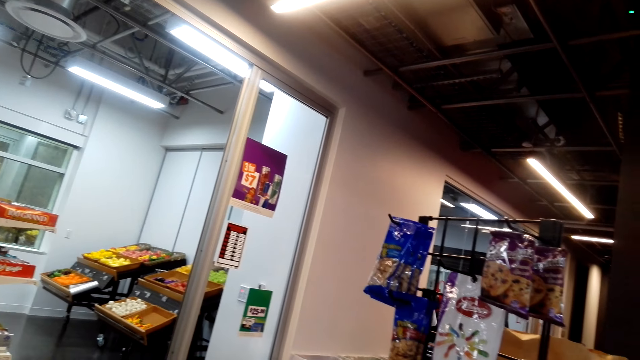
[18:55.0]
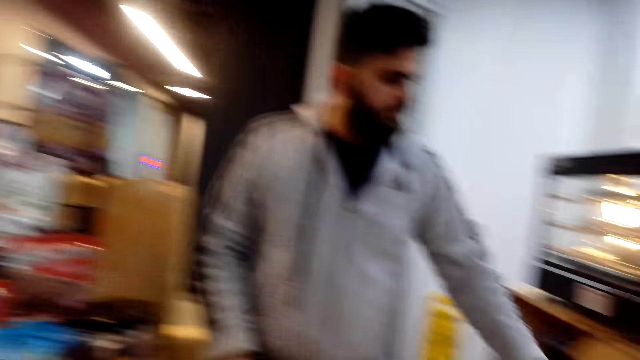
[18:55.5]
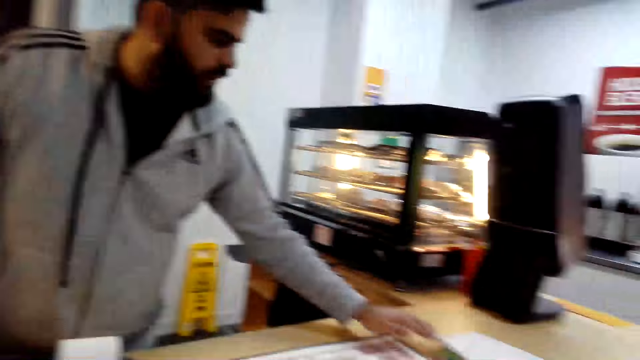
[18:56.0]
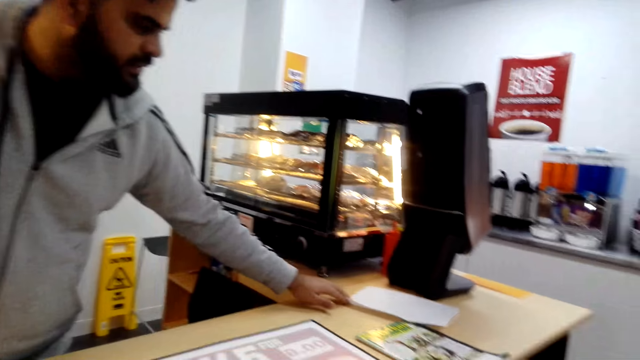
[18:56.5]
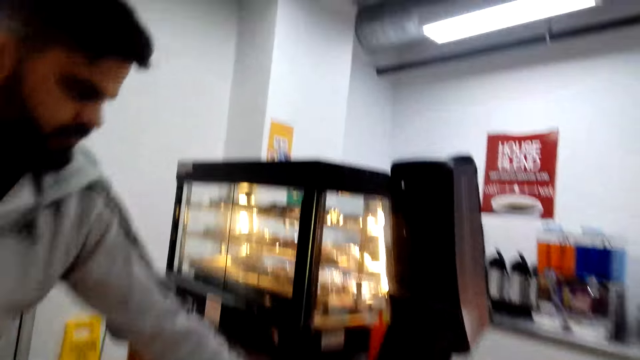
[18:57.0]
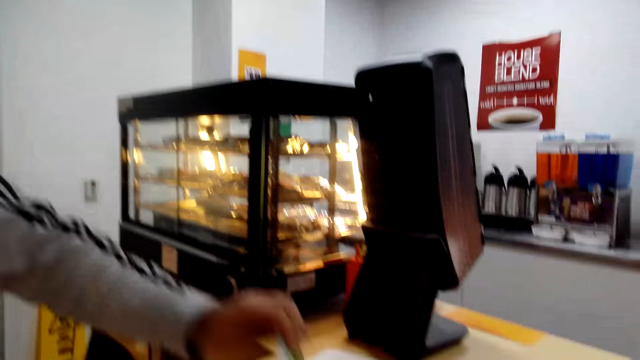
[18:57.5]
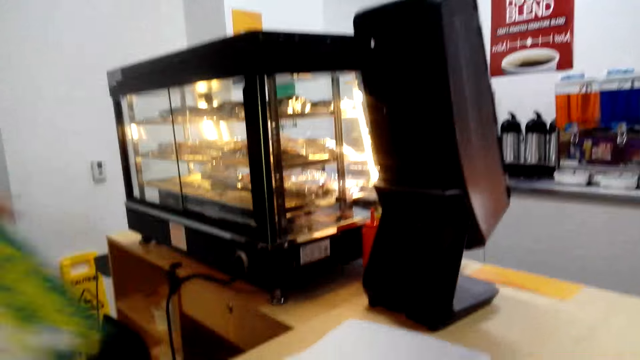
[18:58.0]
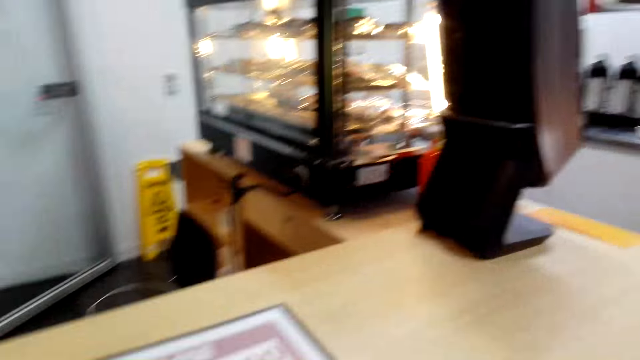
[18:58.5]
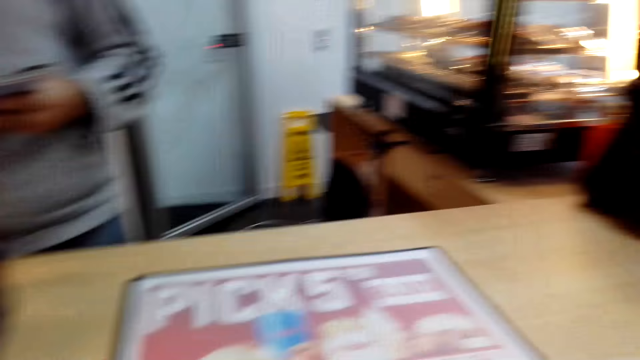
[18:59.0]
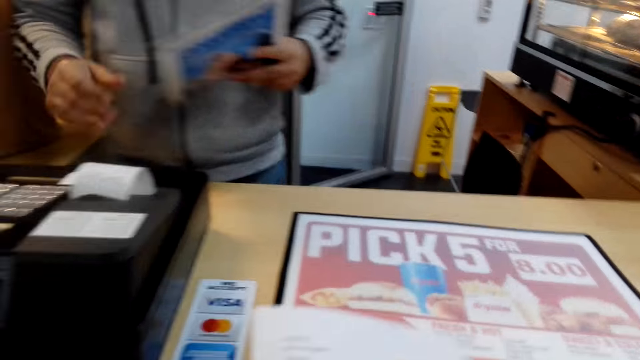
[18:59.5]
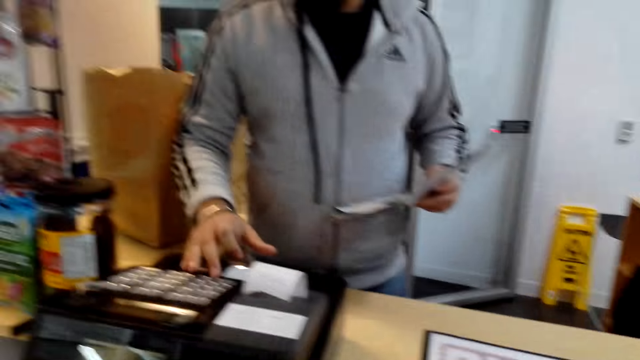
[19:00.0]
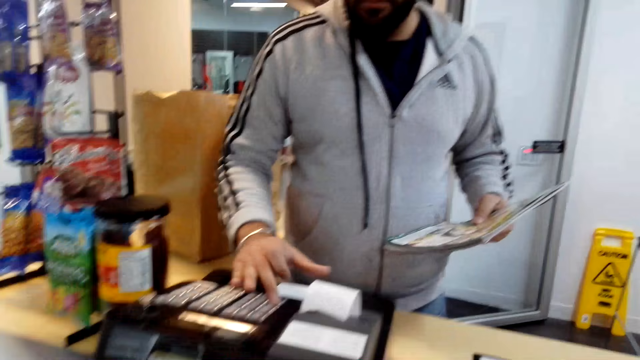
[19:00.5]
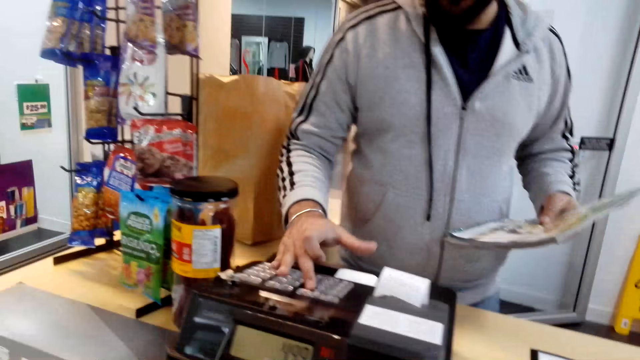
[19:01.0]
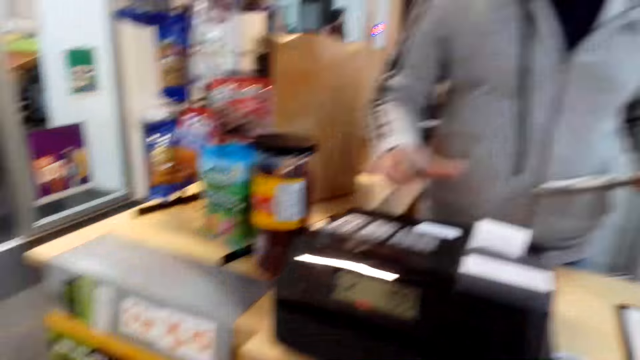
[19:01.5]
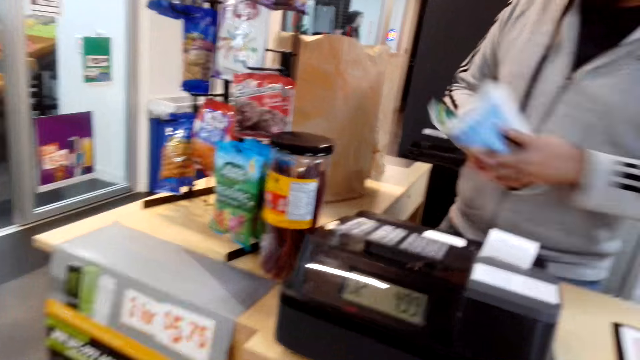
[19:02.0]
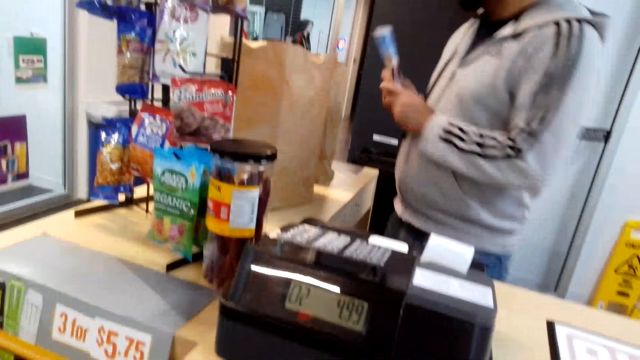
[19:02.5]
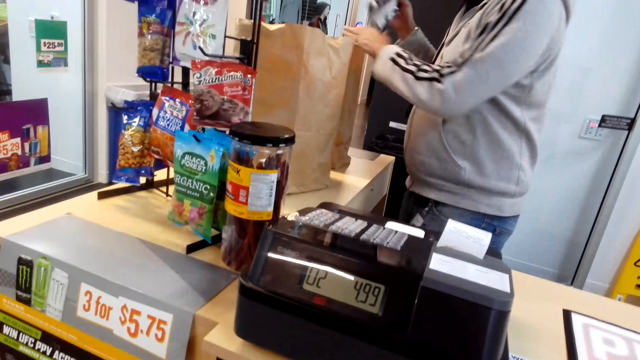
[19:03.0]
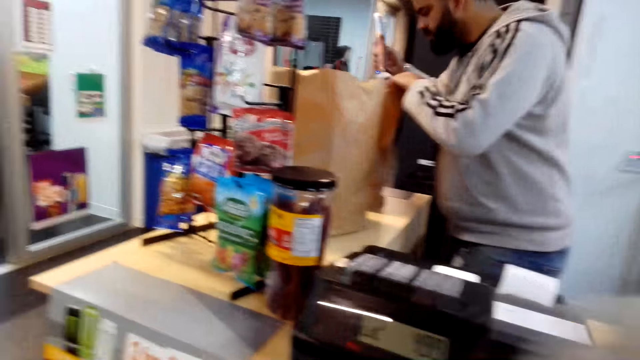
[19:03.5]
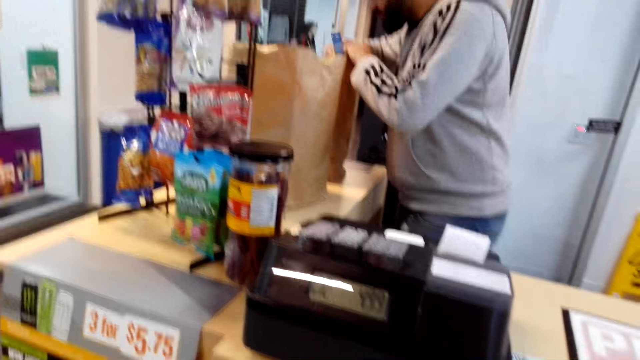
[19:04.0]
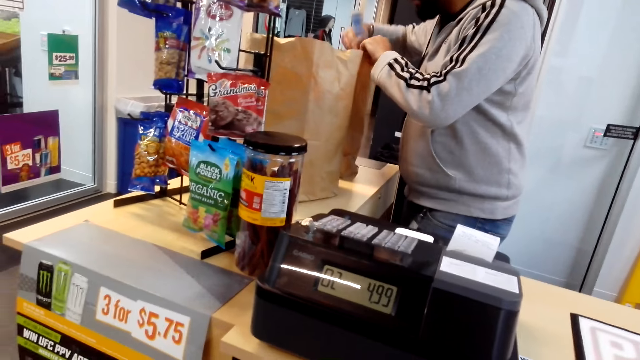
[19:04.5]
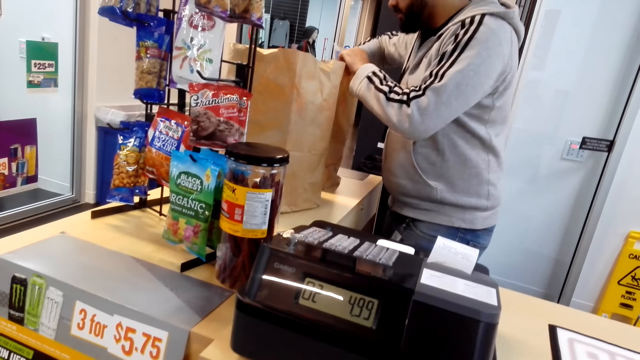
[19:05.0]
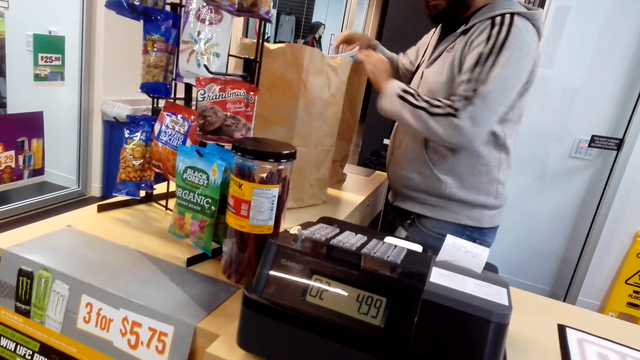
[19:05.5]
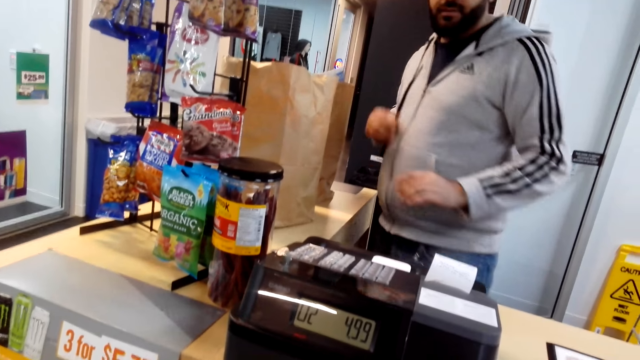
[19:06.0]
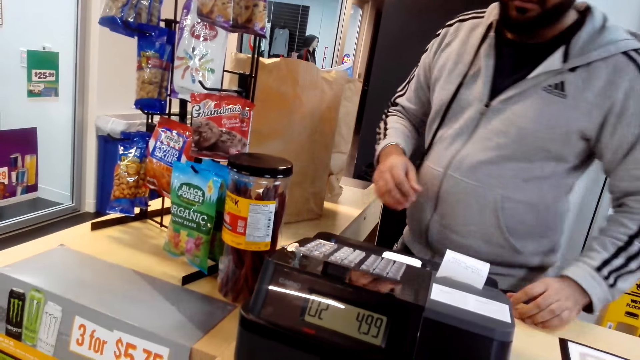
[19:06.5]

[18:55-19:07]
The camera wearer dialogues with the cashier. They look around the cashier desk. The cashier touches the calculator. The camera wearer dialogues with the cashier. The cashier drops the magazine.

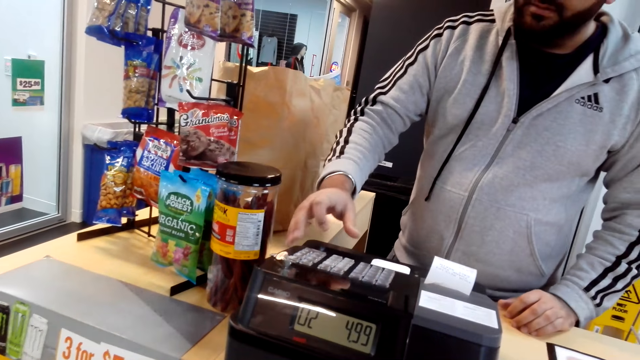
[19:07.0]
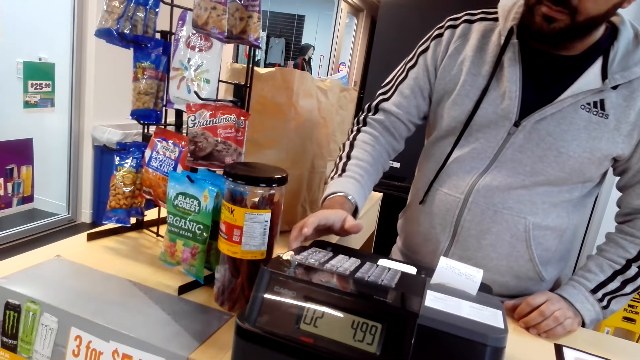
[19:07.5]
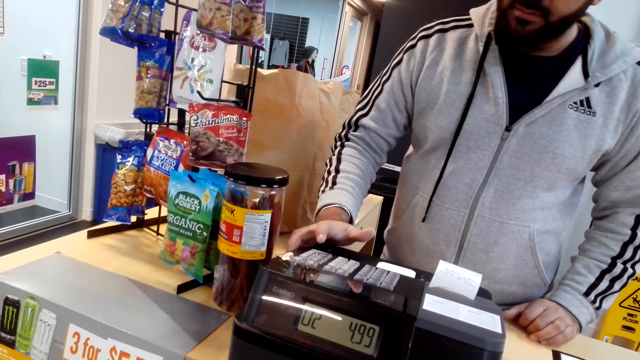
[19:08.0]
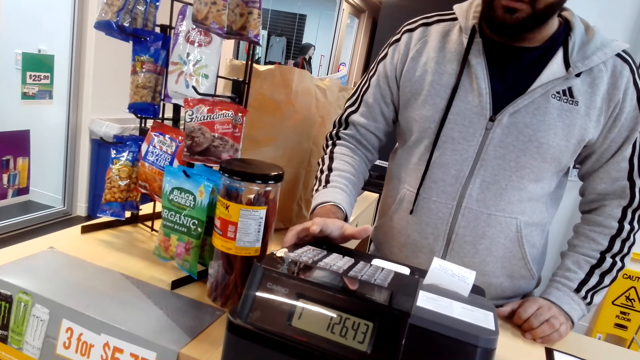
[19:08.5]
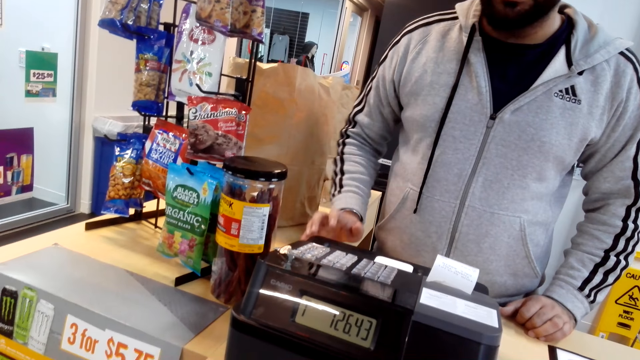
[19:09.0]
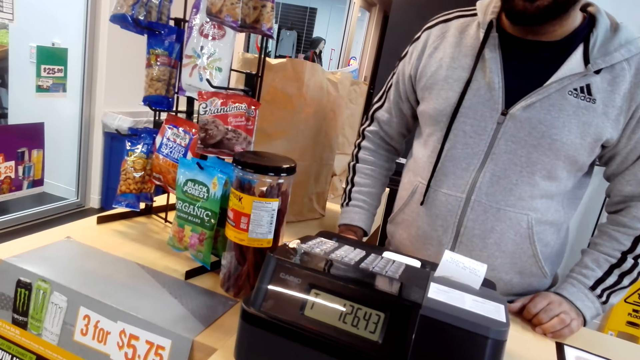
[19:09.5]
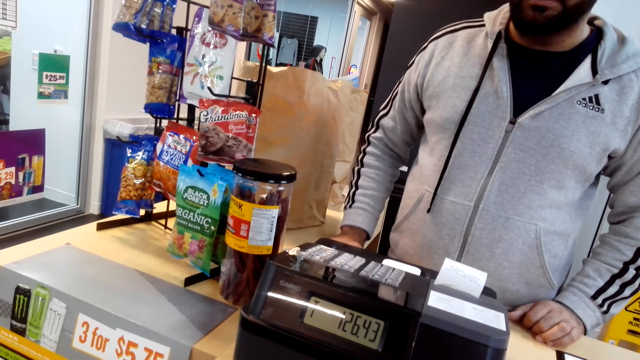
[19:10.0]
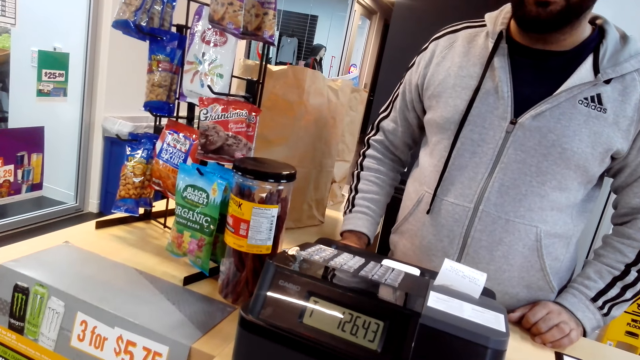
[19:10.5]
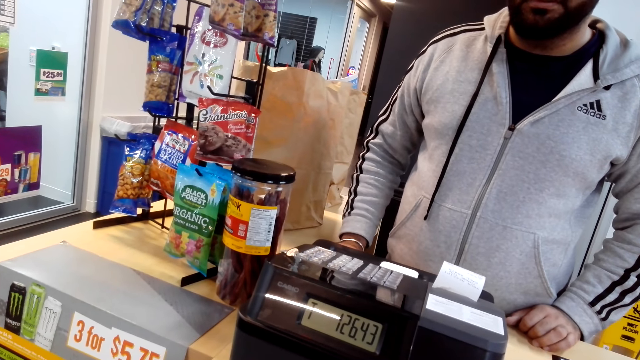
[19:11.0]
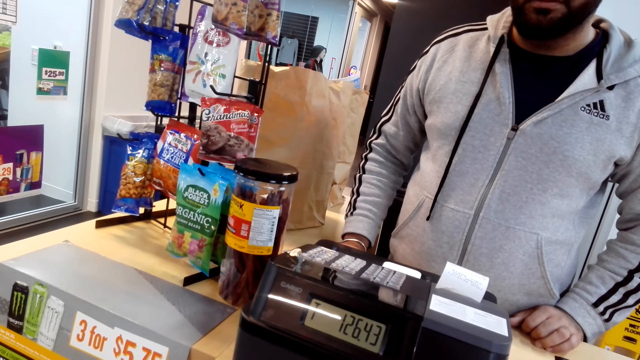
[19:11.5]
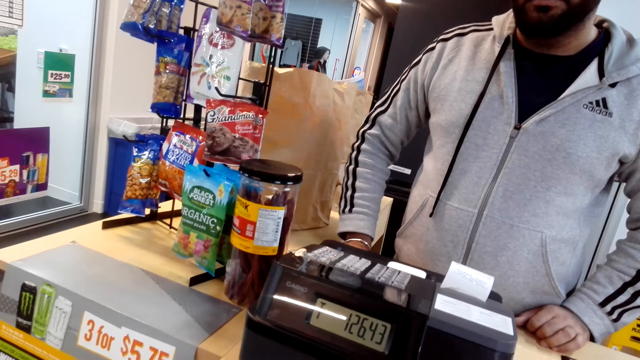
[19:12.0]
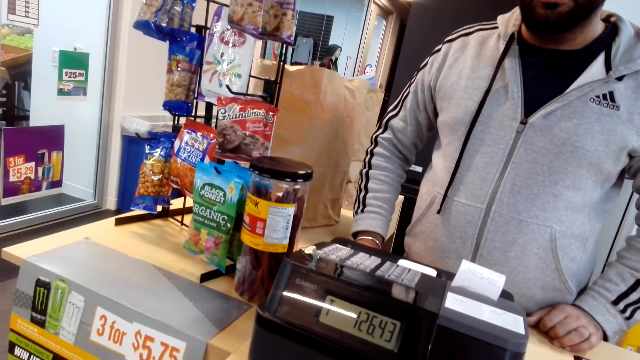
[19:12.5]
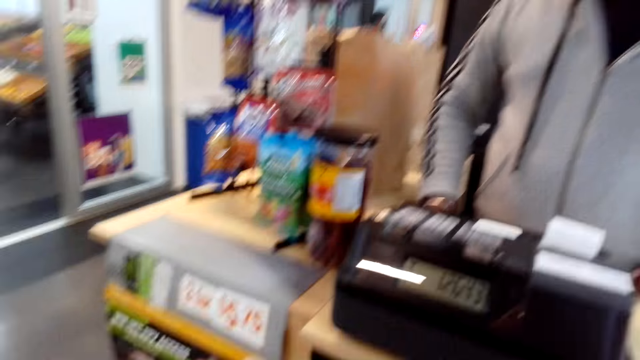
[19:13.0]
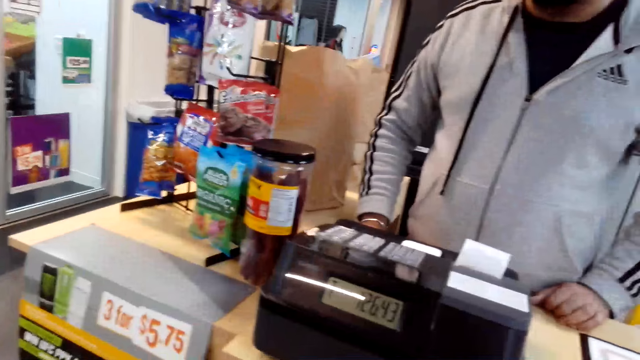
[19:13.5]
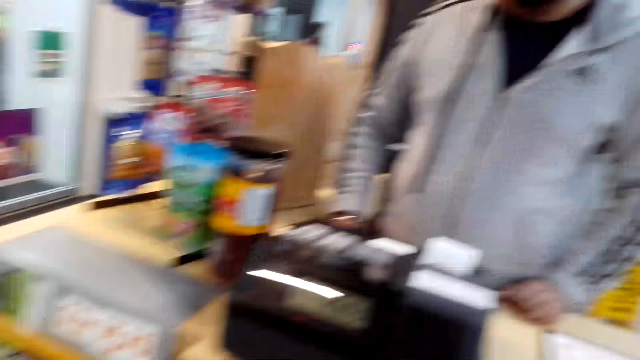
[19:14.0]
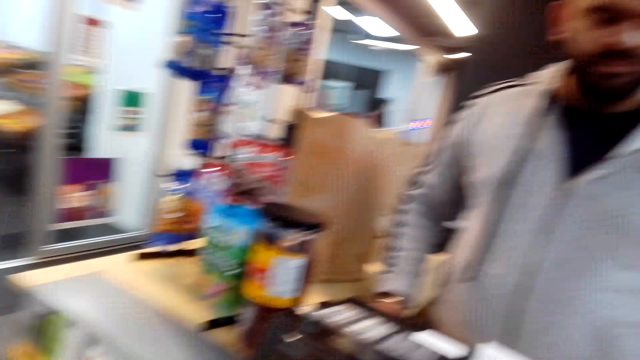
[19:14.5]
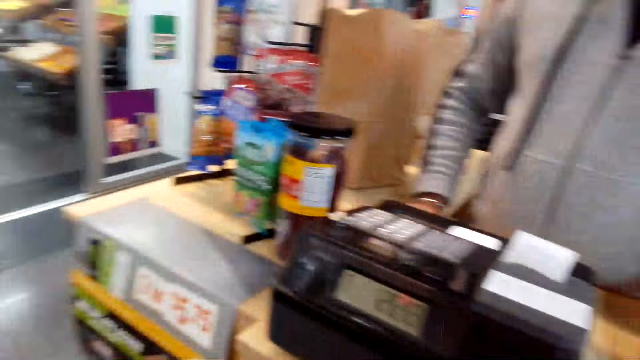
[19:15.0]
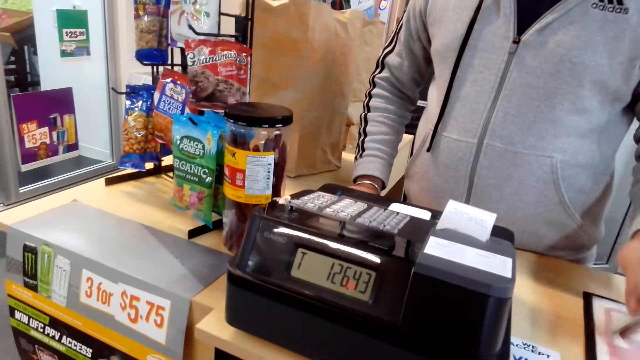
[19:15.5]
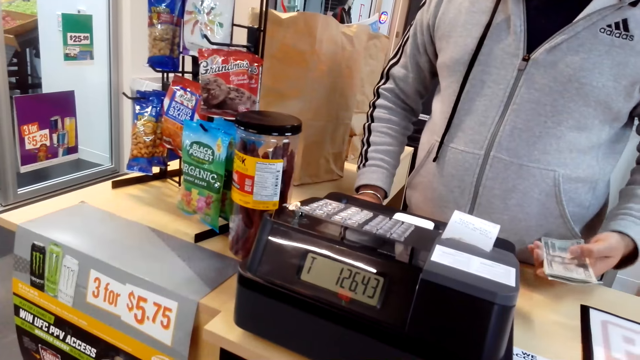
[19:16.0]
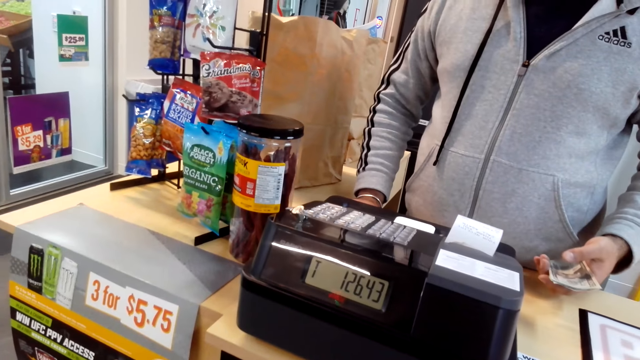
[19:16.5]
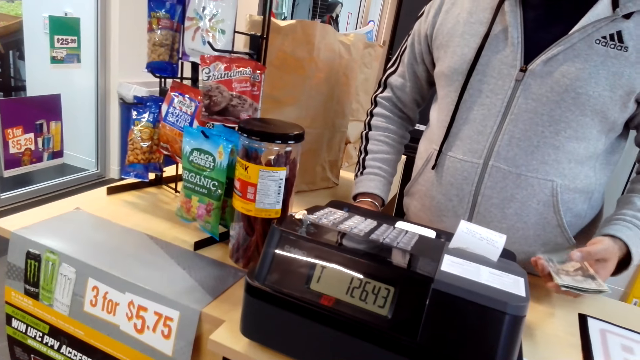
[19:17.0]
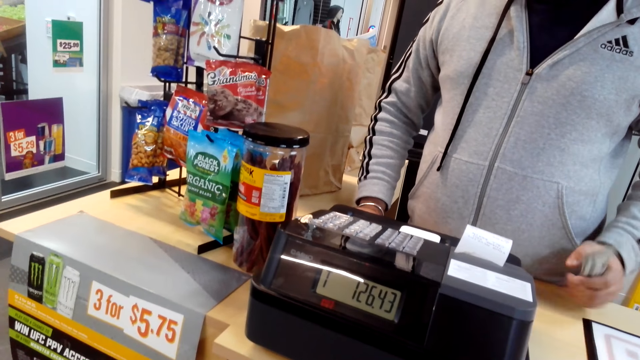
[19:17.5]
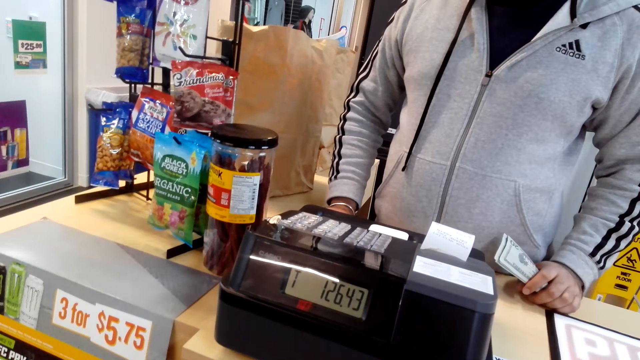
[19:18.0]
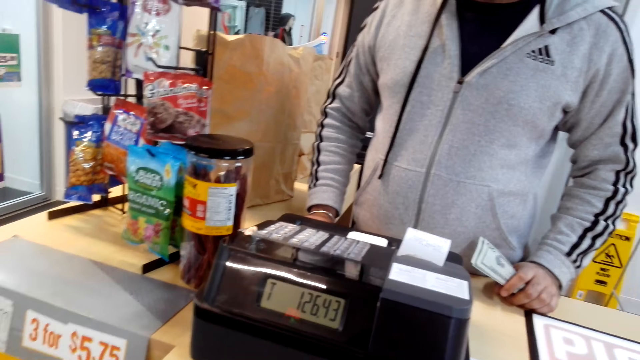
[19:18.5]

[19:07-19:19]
The cashier calculates the bill. The camera wearer counts the money. They pay at the cashier. They look around the cashier desk.
